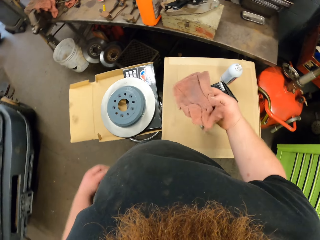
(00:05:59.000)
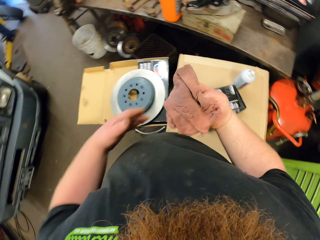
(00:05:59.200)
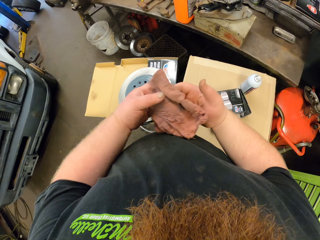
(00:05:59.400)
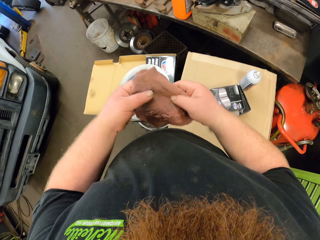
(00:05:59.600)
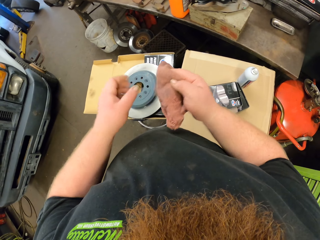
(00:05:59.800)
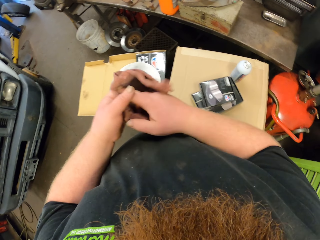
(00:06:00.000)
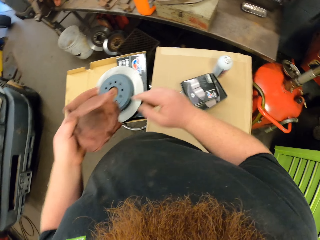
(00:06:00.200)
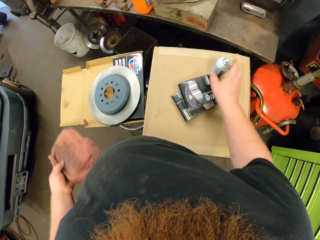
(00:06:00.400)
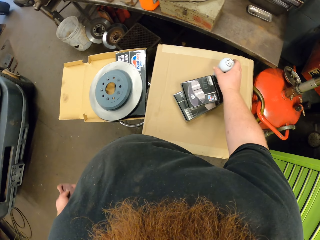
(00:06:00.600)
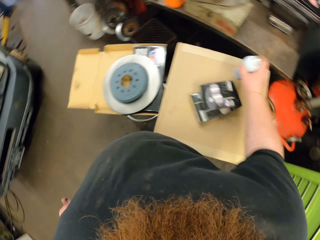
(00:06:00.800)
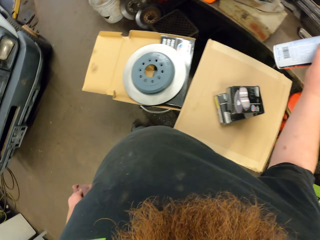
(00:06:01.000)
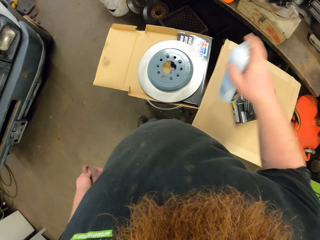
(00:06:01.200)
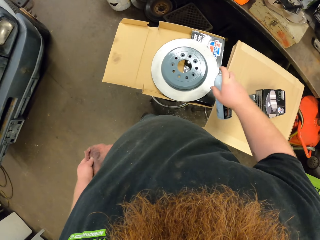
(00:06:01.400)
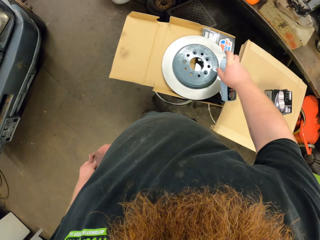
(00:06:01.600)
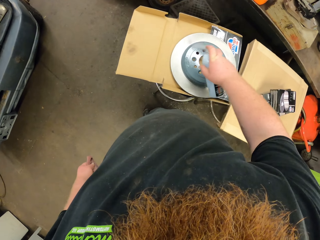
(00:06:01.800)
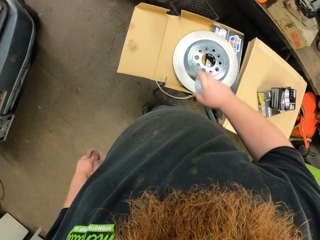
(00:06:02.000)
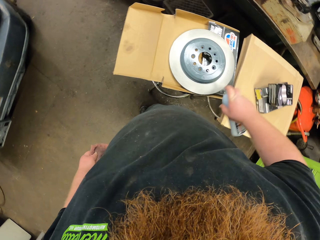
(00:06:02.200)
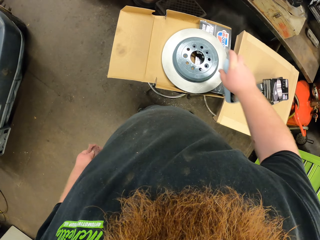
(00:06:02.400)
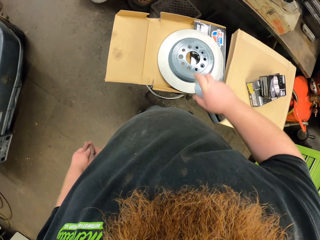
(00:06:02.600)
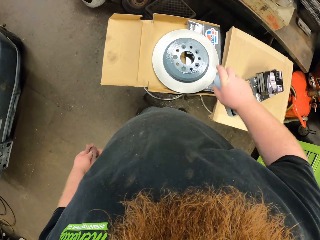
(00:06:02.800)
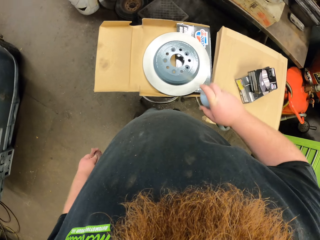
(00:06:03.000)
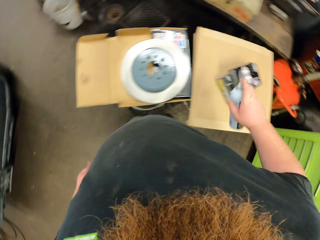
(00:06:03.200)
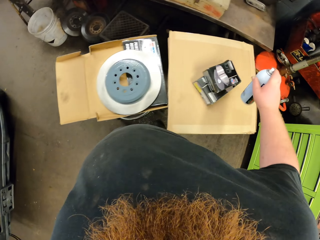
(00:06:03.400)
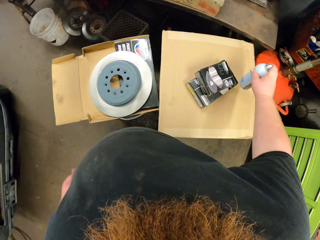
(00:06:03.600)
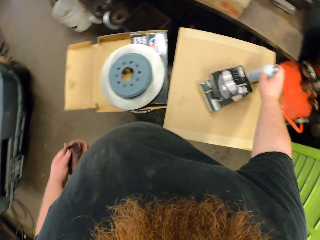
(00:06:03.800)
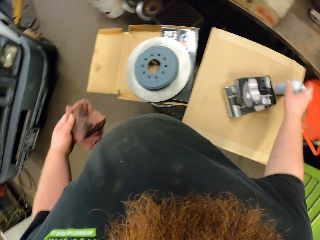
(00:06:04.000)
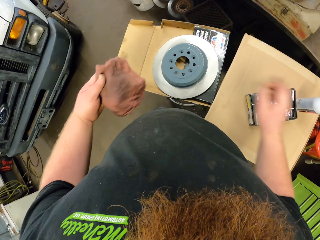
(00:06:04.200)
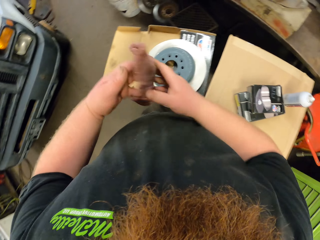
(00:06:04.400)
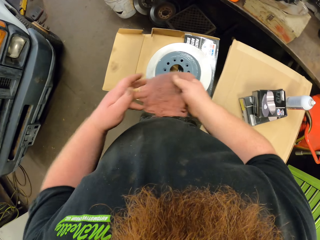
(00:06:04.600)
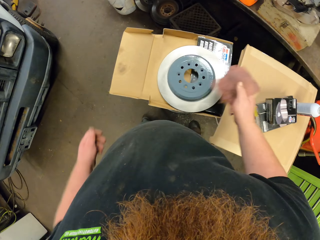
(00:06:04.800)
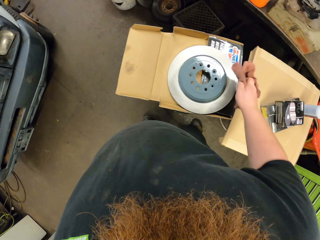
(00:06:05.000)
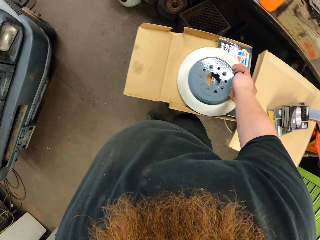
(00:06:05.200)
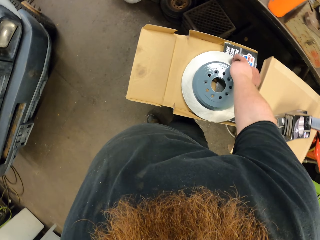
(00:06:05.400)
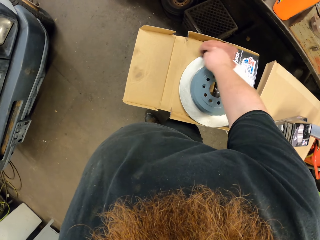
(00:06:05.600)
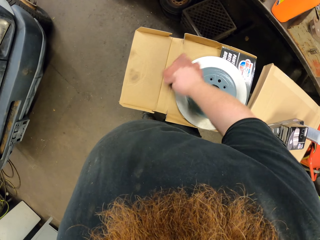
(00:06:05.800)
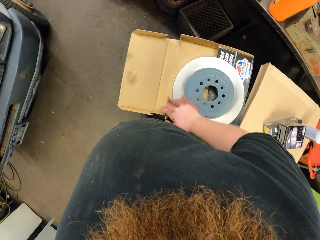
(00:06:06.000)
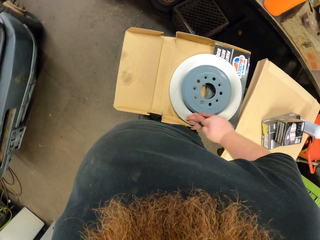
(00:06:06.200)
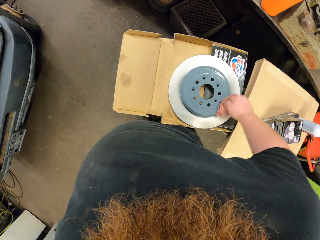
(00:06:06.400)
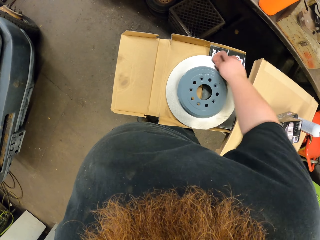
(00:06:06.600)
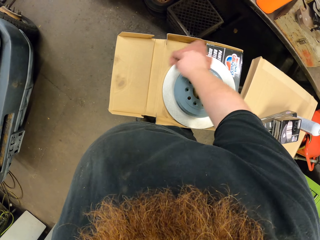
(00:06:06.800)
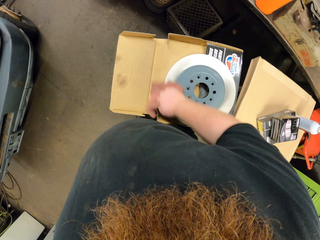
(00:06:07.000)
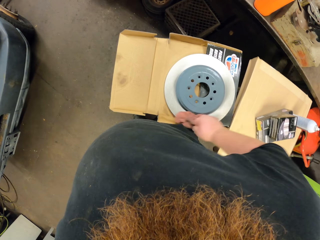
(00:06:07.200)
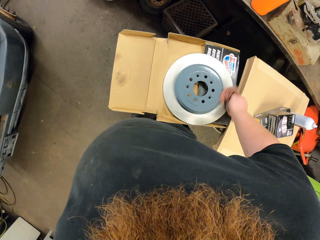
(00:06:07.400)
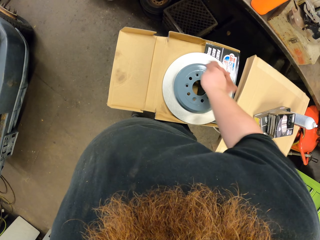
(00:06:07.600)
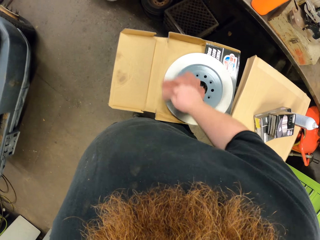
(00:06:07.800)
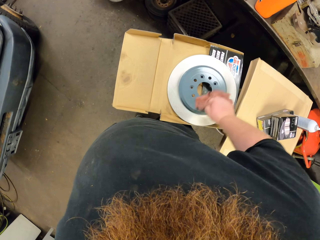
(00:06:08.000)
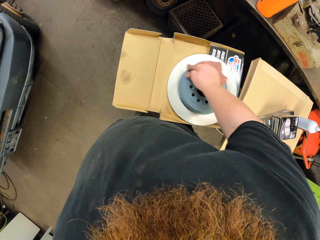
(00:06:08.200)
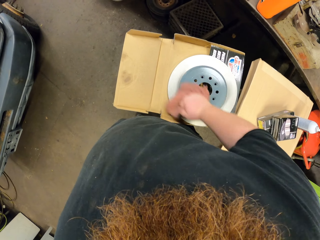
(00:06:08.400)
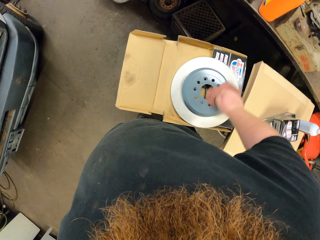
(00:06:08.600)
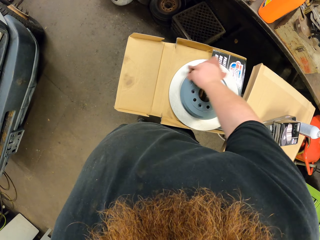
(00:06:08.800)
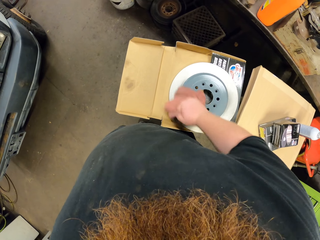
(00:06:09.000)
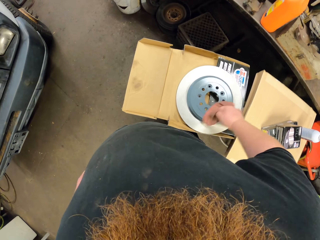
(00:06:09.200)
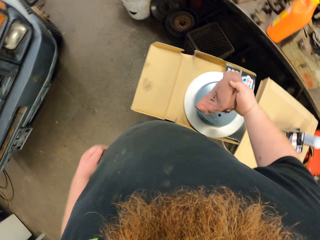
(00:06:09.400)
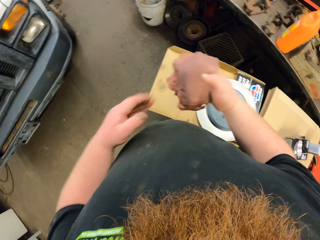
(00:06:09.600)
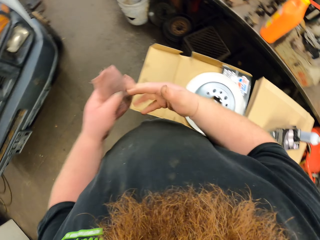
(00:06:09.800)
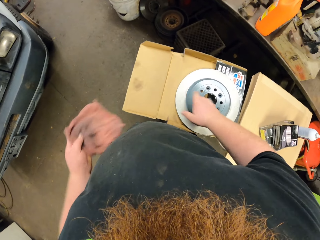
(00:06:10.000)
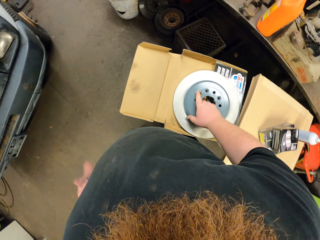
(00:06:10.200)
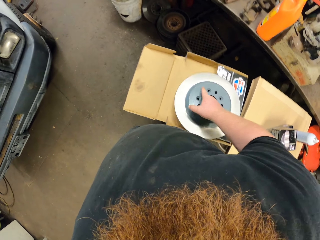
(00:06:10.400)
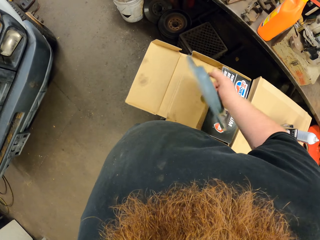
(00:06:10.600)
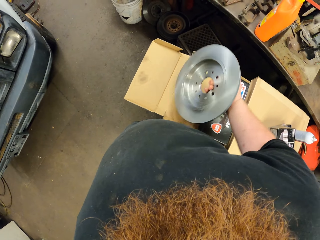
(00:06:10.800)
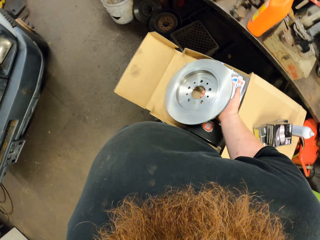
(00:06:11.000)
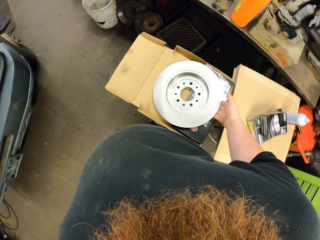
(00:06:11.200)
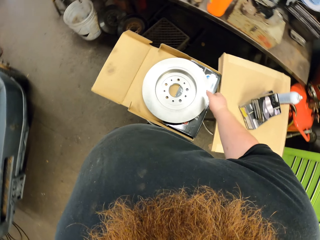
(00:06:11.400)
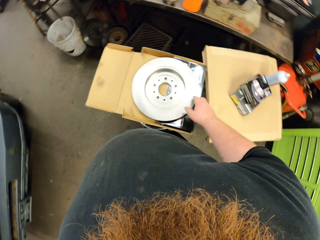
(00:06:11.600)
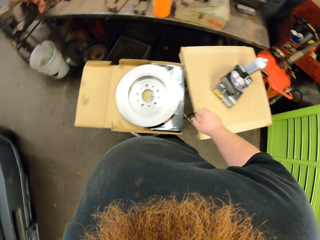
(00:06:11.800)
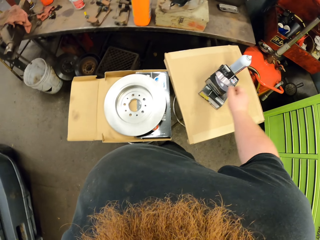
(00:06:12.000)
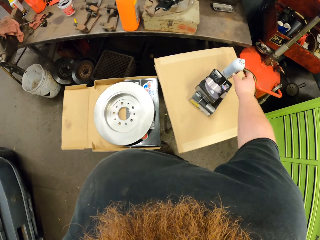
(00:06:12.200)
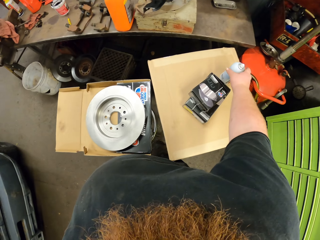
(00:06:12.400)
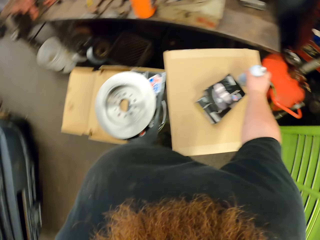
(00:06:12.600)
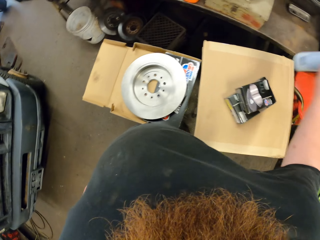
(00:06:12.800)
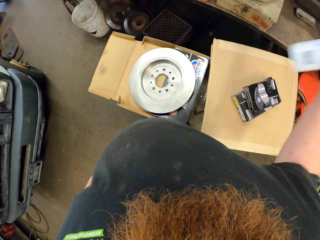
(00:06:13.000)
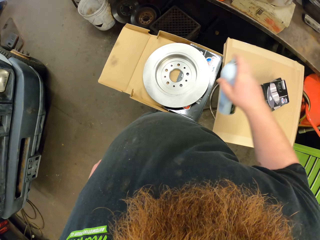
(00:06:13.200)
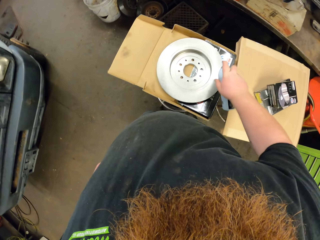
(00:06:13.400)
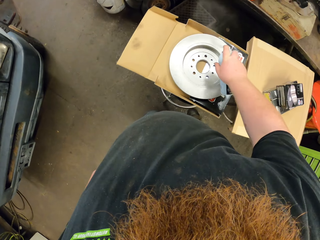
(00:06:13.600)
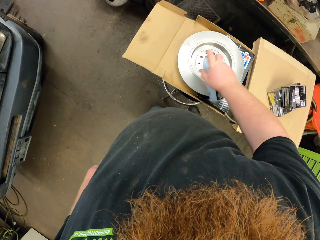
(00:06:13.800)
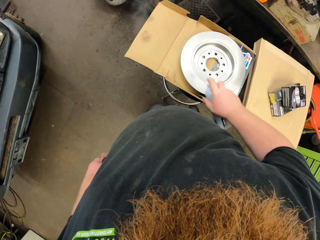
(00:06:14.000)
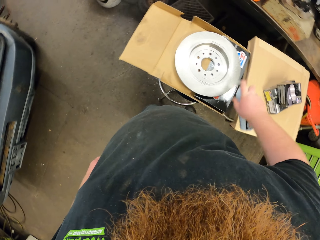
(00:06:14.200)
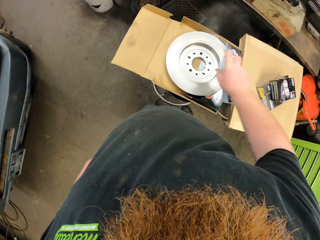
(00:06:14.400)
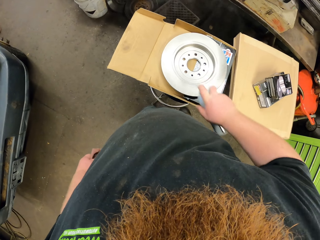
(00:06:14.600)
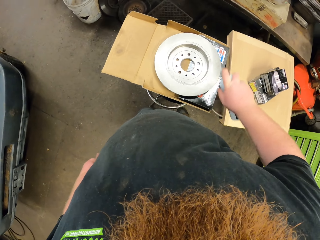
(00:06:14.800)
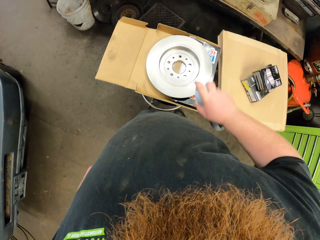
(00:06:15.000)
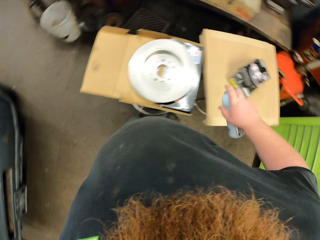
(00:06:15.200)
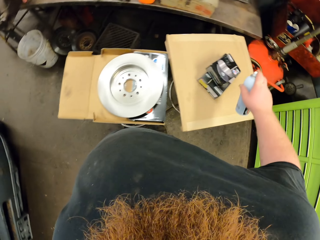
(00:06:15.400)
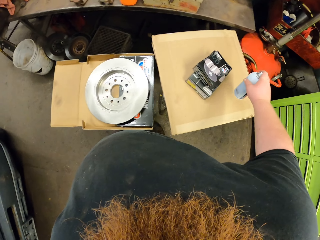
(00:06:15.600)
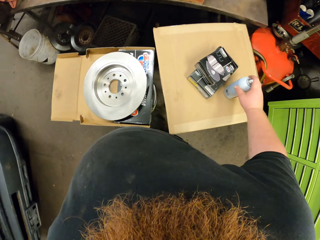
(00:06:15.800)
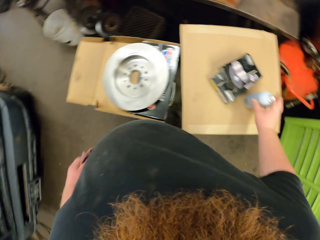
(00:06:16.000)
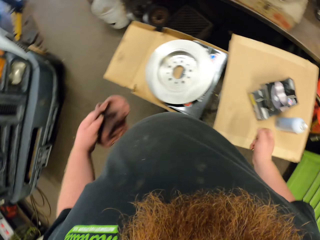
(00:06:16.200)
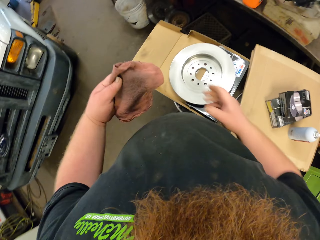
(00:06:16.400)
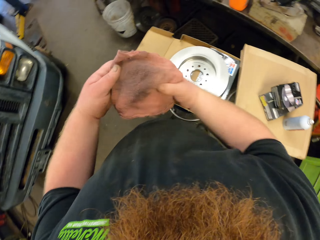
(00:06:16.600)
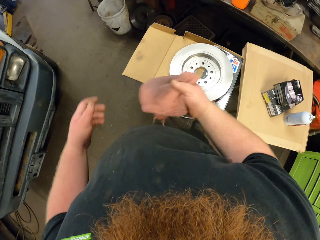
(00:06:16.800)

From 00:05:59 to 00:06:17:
The camera wearer picks a hand towel with his right hand. He picks a spray from the table. He sprays the car quest platinum or rotor. He puts the spray on the table or carton. He puts the towel on the right hand. He wipes the car quest platinum with the hand towel. He puts the towel on the left hand. He turns the rotor. He picks the spray. He sprays the car quest platinum. He puts the spray on the carton. He sprays the car quest platinum again.

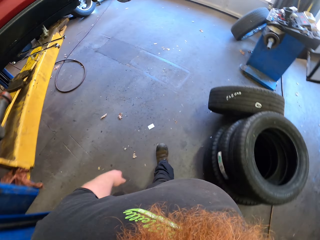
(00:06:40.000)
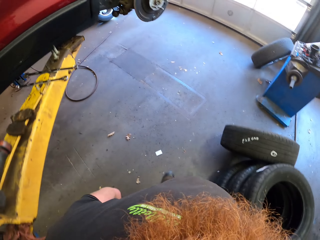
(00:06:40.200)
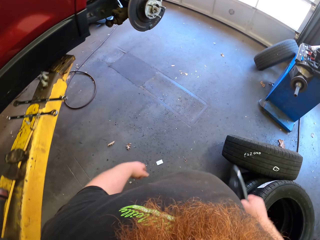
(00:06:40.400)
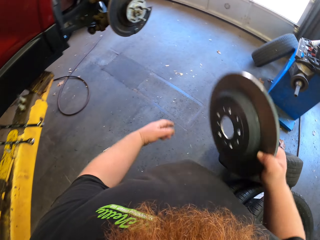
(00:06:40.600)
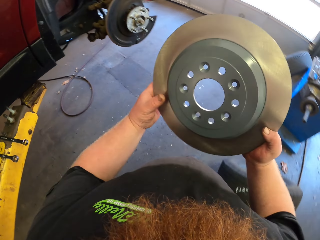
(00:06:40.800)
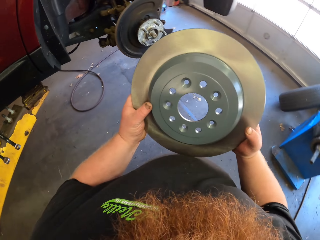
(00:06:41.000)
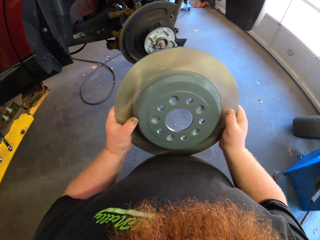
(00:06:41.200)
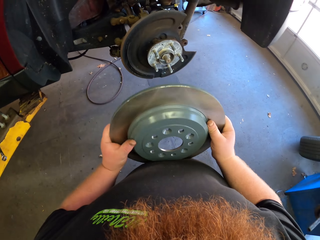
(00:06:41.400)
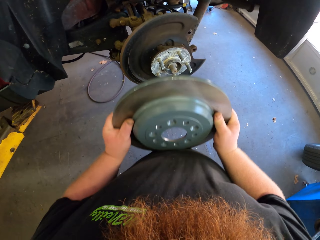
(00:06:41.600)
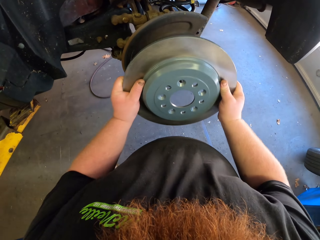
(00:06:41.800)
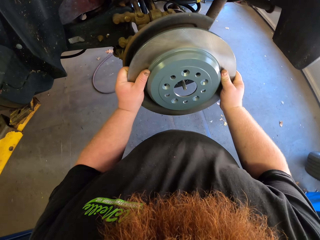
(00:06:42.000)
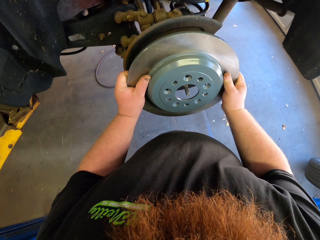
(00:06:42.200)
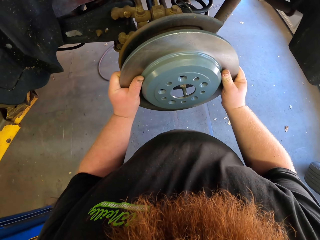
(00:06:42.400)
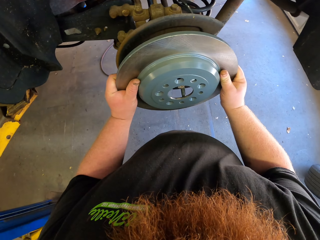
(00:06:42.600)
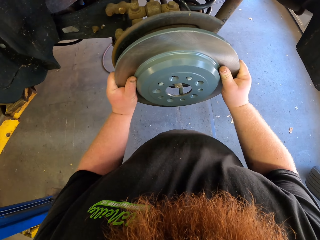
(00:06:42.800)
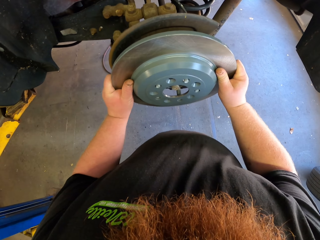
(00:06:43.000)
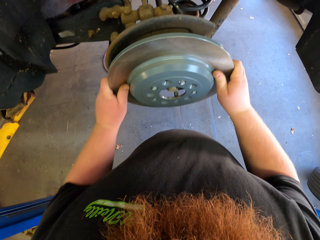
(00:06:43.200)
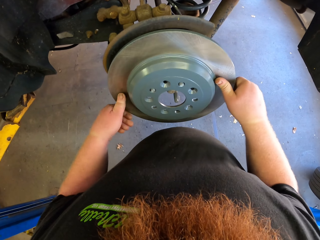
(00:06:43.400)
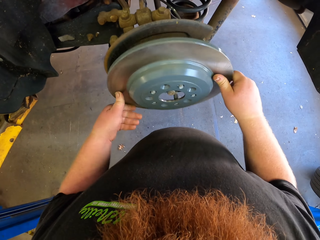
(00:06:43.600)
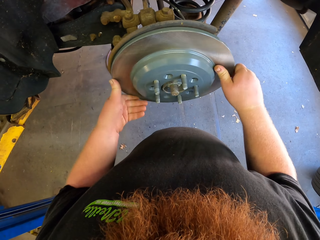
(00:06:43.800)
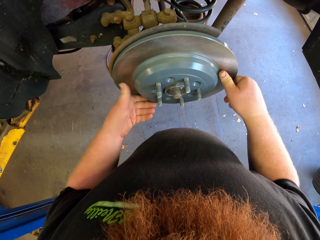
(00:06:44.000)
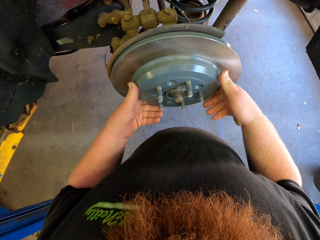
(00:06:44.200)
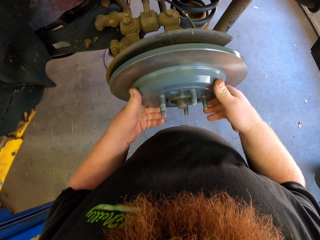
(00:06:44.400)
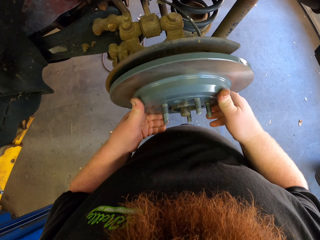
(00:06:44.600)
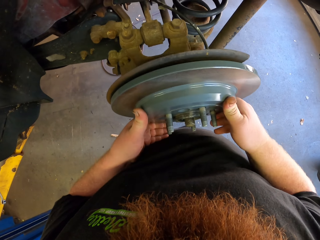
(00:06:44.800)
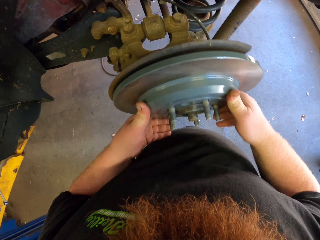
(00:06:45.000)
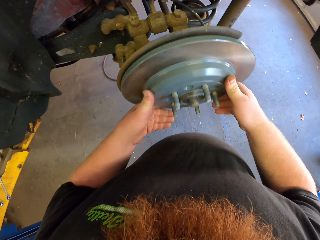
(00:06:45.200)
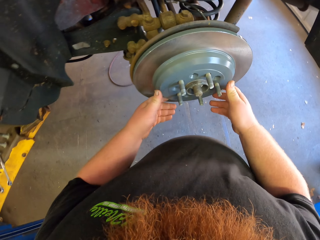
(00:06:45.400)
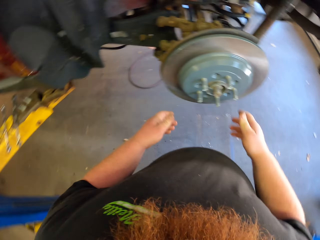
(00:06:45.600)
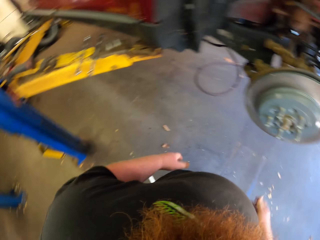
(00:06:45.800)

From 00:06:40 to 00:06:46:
The camera wearer fixes the car quest platinum on the rear wheel.
